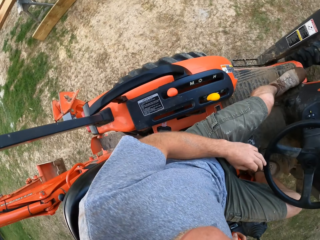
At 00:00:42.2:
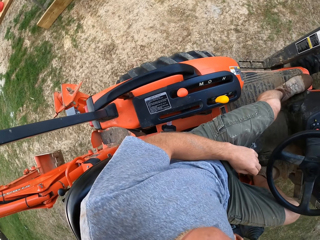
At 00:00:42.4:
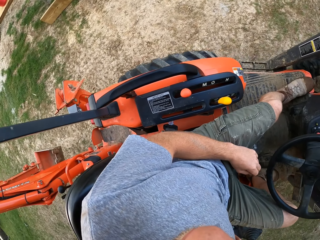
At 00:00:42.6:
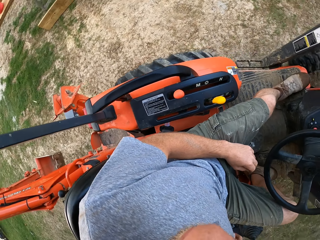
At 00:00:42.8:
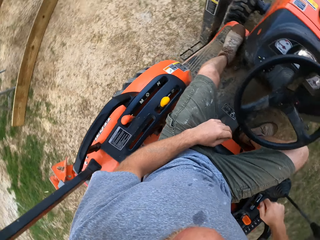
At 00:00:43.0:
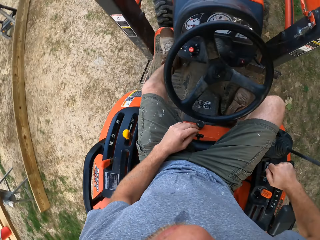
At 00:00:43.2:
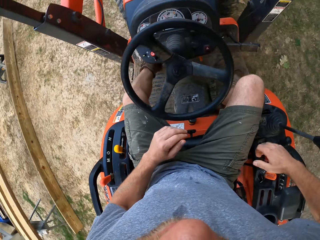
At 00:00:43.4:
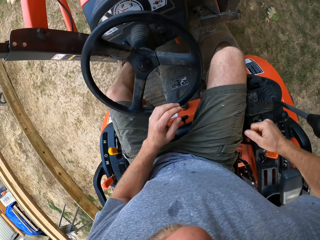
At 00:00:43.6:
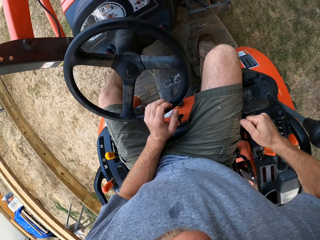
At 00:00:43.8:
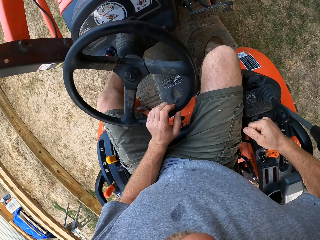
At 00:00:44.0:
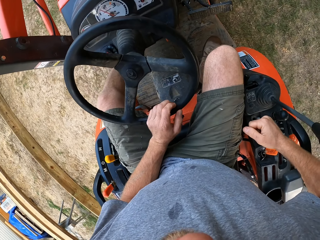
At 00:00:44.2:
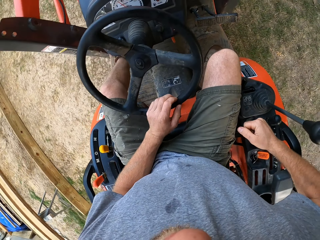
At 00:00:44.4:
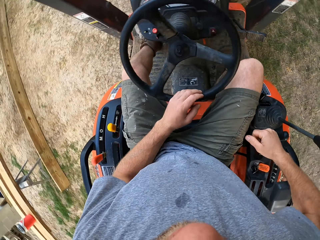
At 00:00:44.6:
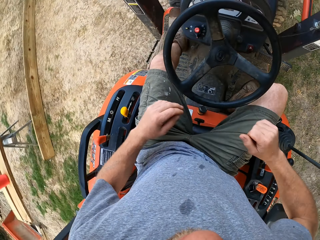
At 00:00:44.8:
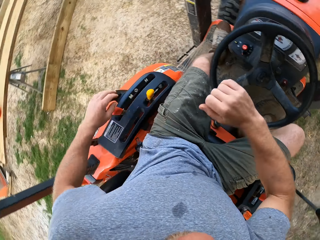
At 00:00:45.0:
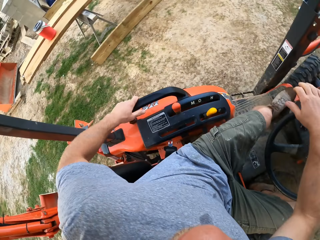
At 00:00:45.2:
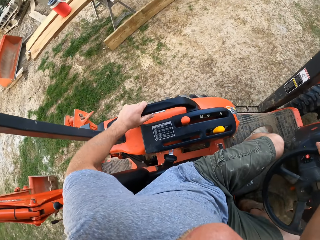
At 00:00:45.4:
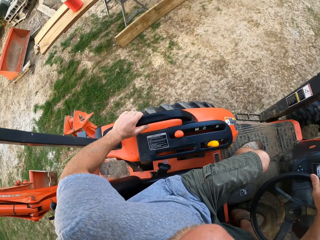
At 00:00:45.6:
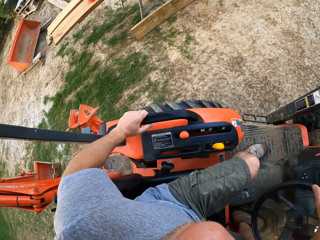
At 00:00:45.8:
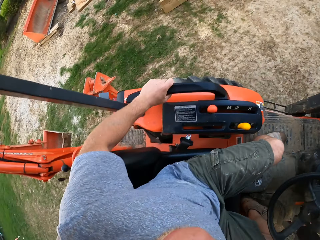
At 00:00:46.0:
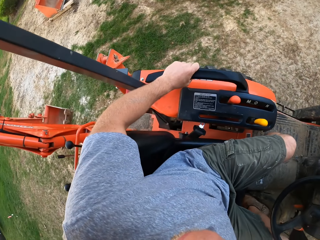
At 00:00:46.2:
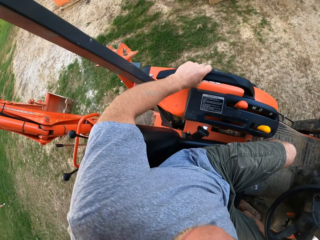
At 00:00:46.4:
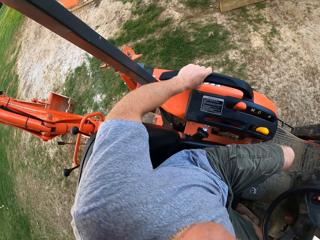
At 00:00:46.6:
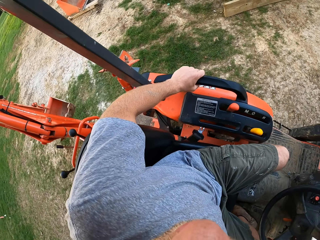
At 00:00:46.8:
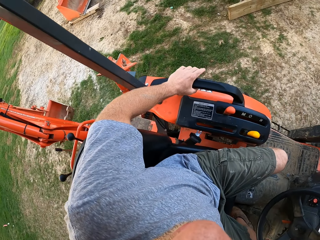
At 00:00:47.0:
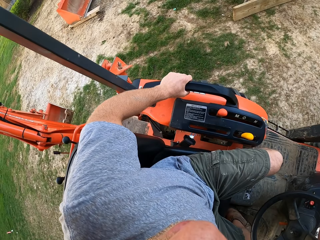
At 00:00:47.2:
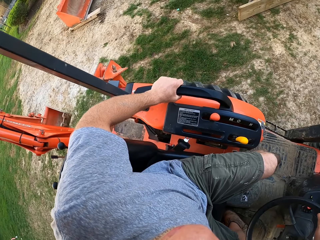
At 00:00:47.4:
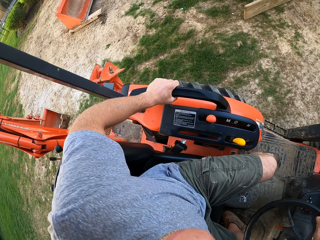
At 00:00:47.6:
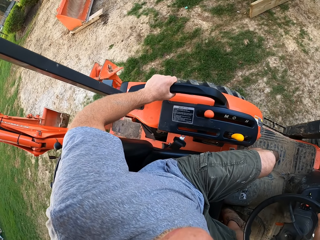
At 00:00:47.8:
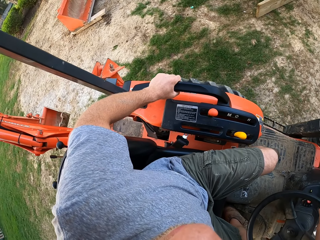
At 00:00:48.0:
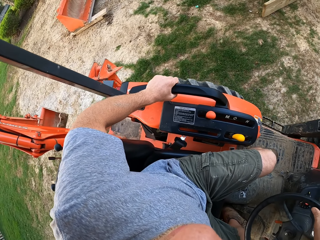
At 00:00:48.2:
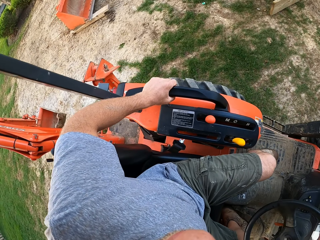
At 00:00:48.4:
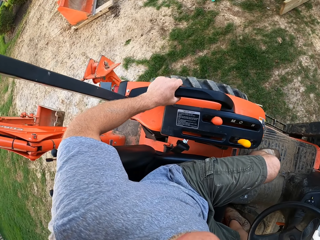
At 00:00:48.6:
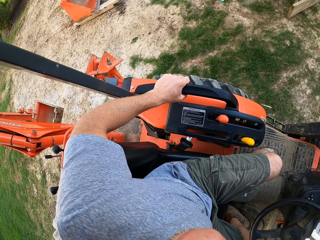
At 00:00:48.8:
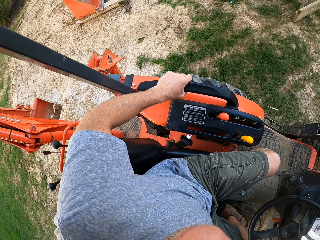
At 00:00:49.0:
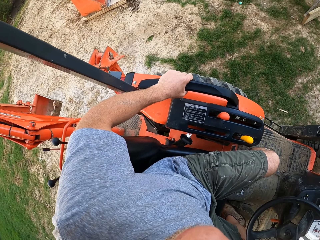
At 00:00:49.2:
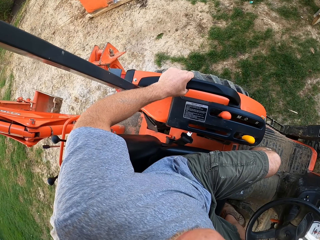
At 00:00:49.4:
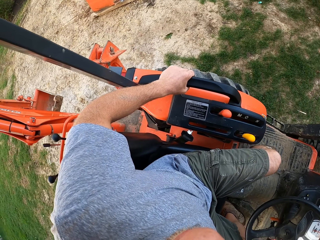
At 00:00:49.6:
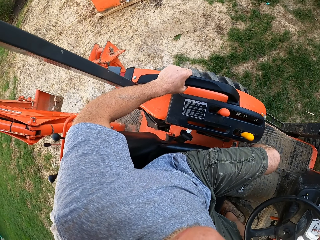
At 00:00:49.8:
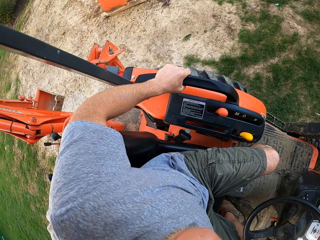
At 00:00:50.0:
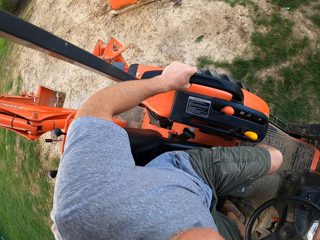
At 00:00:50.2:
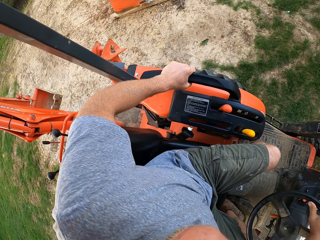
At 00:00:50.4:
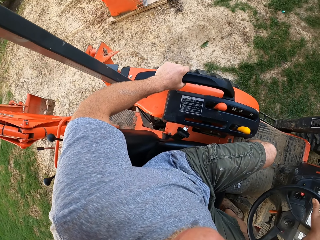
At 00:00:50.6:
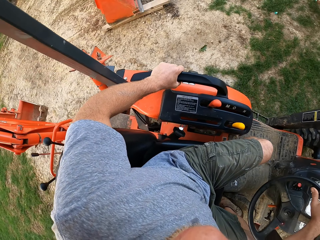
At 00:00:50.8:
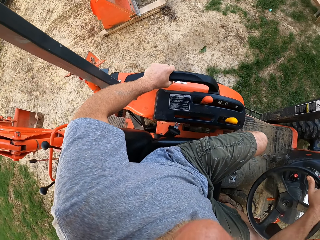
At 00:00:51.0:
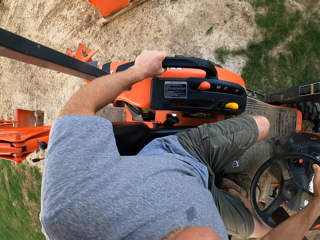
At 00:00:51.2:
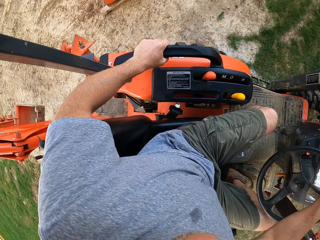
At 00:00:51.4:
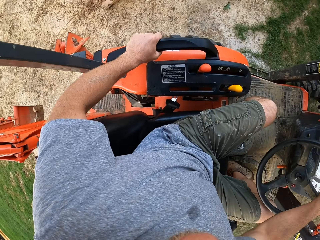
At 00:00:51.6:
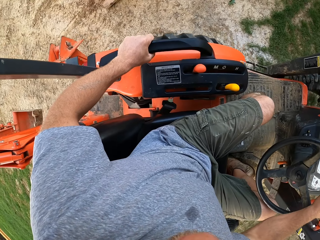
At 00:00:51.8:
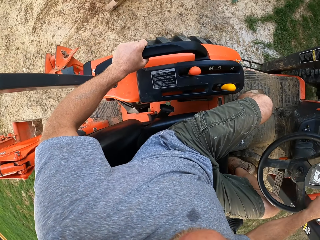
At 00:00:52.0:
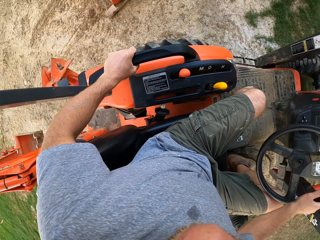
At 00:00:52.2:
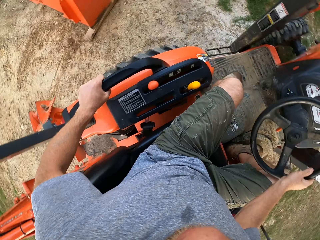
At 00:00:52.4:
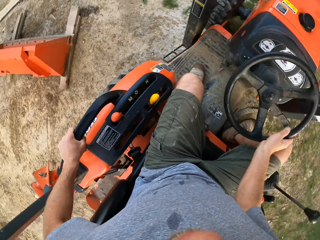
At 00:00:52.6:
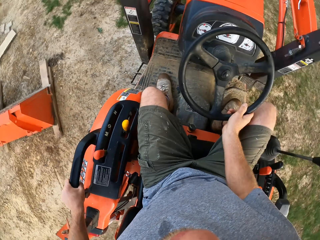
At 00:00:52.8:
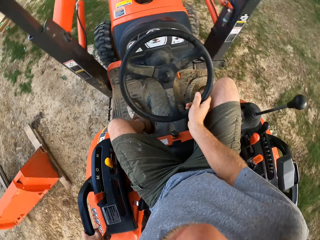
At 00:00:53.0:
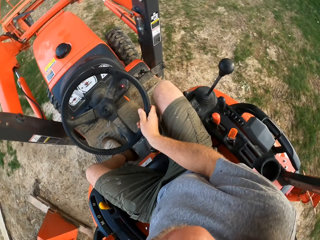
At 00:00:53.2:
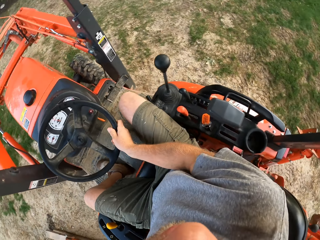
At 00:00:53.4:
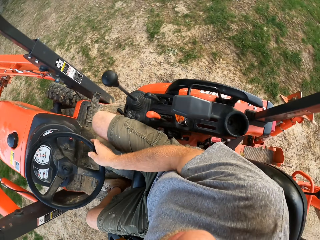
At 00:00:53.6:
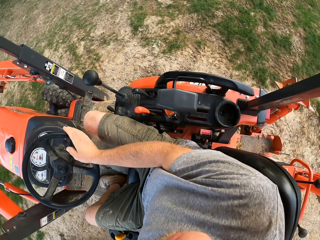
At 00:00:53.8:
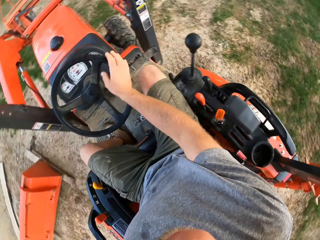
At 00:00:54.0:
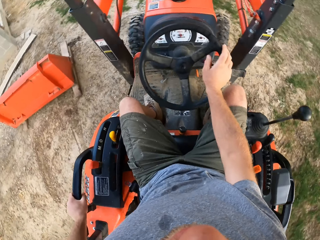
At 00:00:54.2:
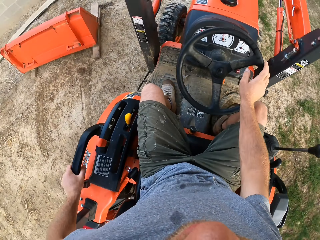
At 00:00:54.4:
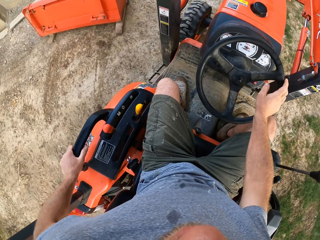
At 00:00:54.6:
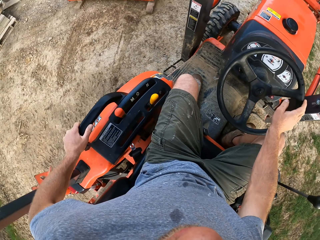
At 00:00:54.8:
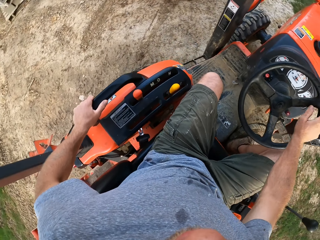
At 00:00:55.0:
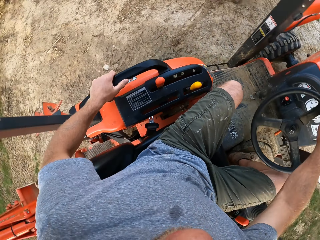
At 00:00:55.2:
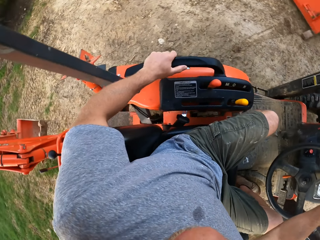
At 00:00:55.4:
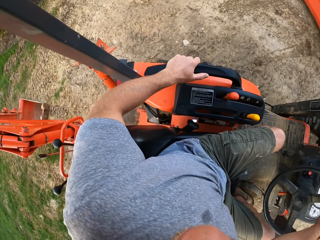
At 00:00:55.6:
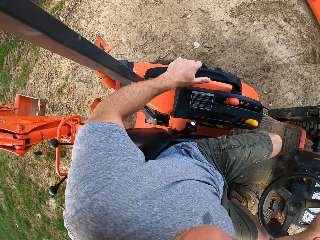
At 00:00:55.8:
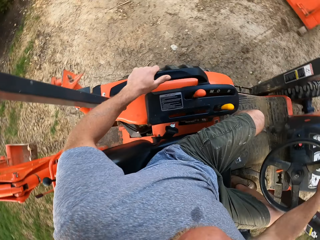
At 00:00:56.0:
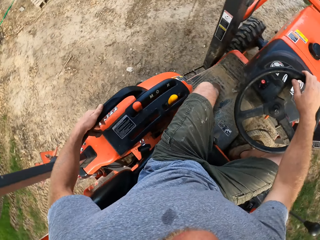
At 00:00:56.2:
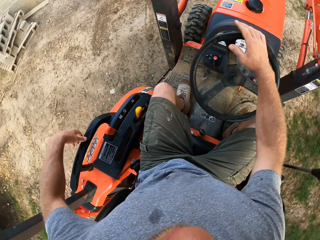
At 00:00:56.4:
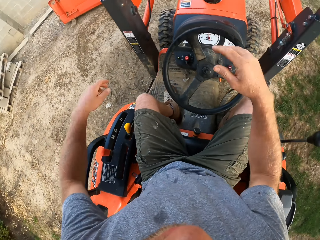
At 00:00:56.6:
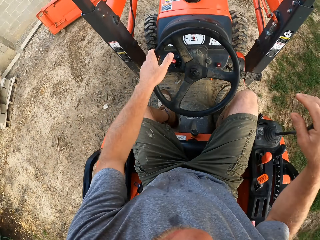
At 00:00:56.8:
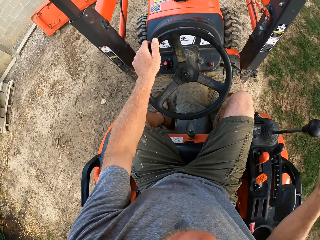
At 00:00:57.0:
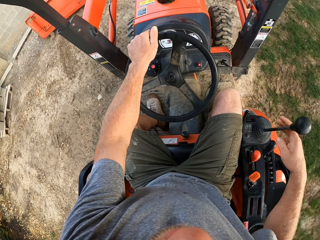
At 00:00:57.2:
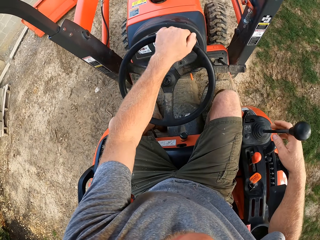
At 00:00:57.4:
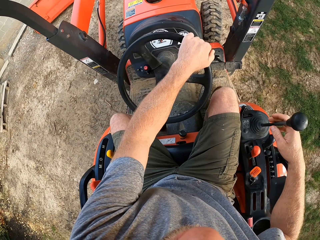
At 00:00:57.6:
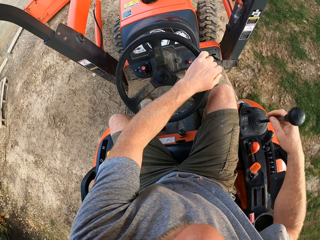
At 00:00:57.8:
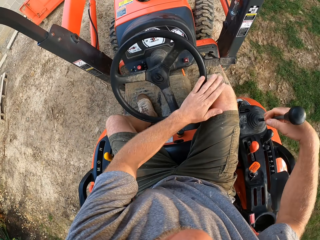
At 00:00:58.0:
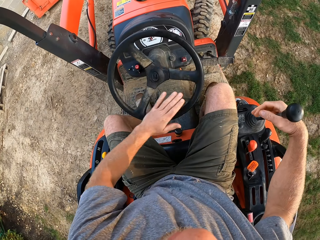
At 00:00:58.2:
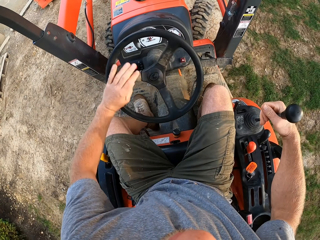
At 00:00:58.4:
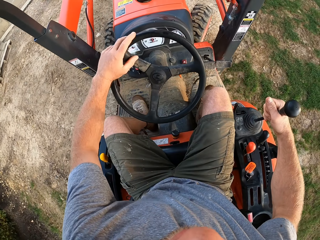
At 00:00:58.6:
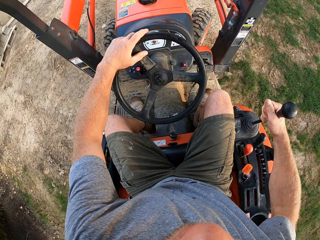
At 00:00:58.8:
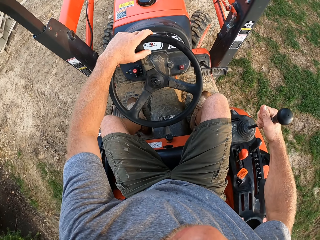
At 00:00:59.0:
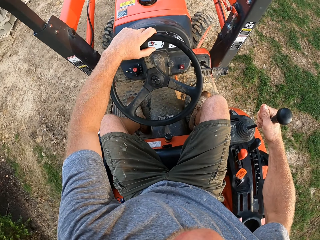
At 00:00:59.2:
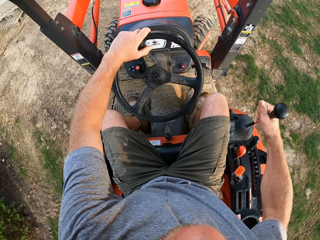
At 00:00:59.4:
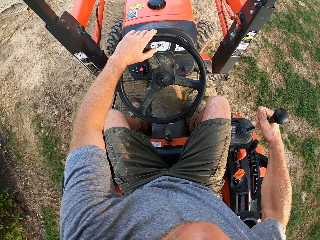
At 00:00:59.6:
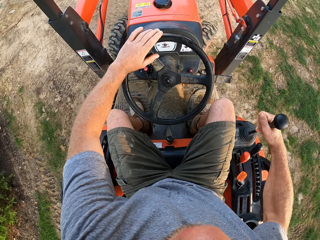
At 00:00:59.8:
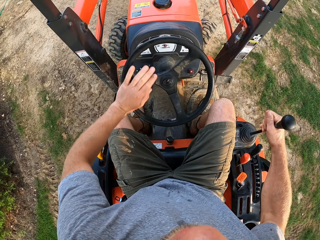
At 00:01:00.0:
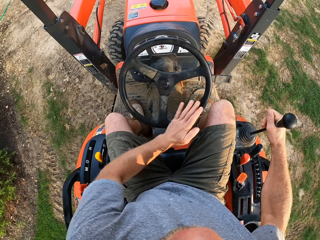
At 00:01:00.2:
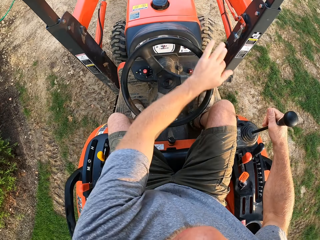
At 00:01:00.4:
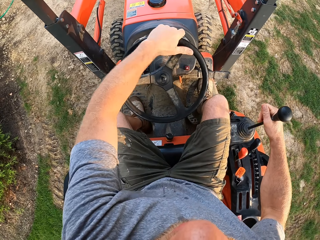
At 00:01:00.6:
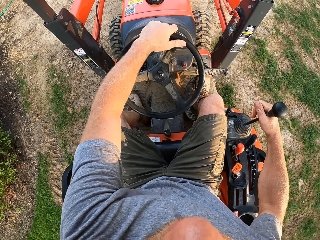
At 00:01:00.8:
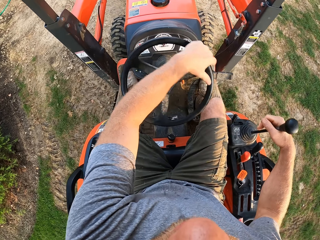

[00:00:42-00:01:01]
The camera wearer looks around the field. They drive the forklift. They look around the field. They drive the forklift.

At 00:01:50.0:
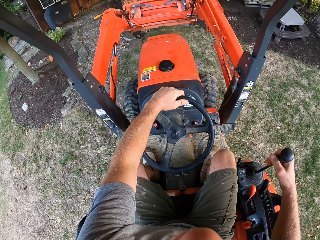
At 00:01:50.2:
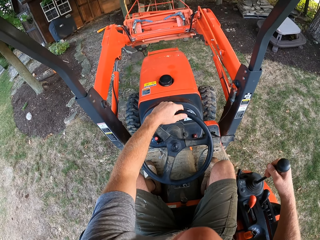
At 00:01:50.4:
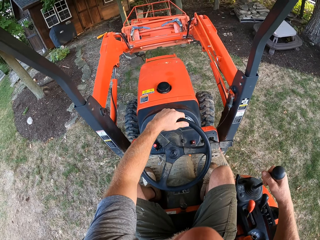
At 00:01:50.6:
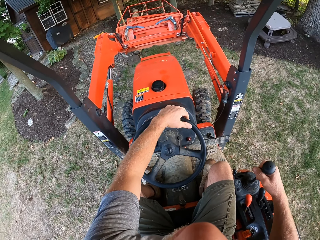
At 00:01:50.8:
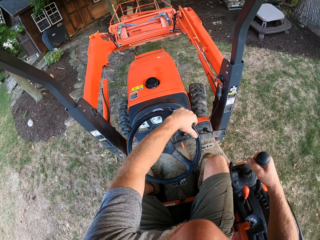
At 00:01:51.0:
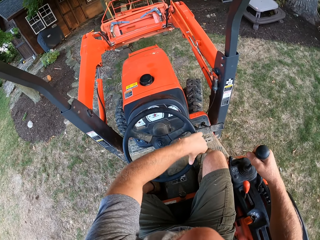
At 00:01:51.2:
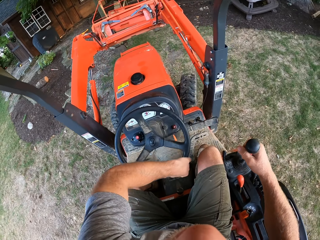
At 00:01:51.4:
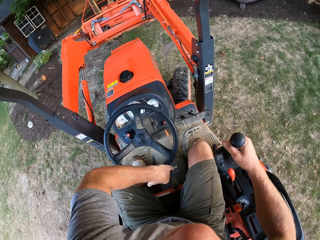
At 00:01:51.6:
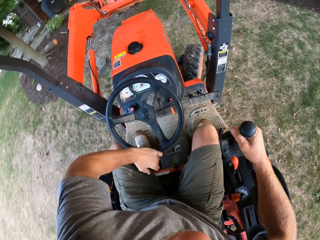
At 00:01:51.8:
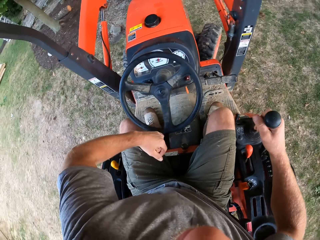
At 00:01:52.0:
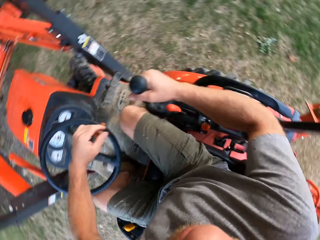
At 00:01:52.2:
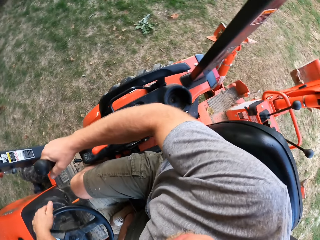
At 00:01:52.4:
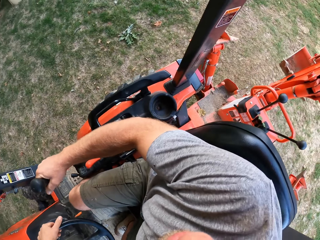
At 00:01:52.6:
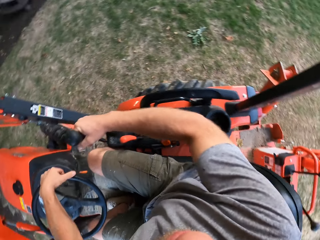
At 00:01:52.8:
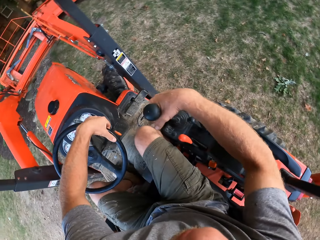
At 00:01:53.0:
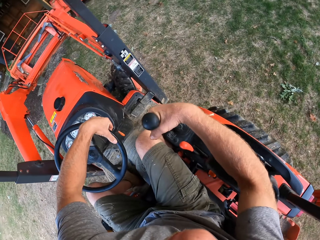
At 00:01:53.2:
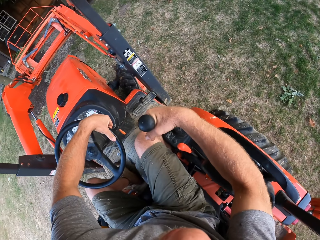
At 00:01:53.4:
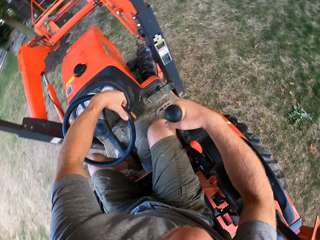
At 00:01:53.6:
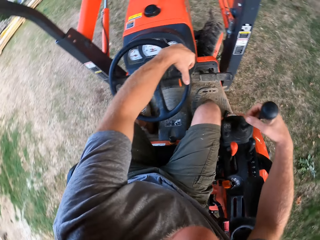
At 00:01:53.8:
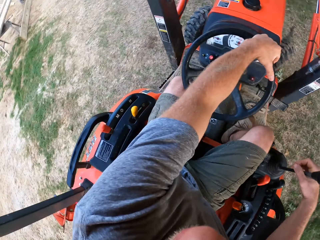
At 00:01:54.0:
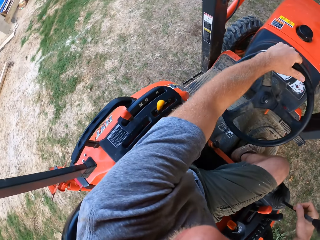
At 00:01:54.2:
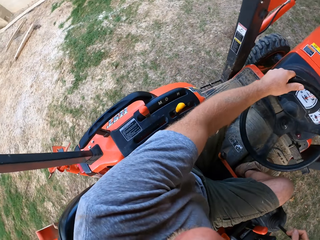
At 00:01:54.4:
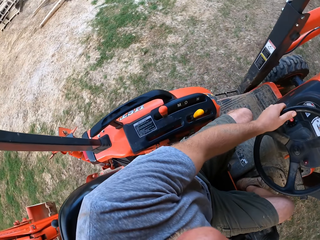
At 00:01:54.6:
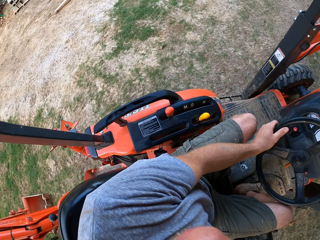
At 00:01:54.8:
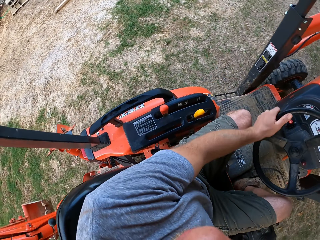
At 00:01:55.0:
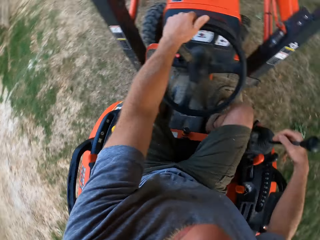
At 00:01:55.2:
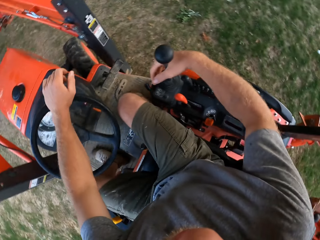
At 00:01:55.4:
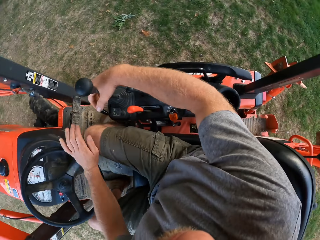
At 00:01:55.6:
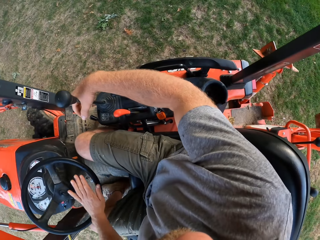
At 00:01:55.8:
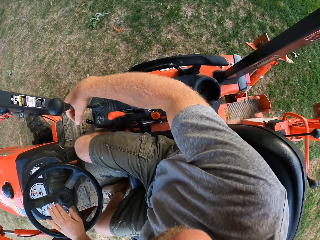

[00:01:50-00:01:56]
The camera wearer looks around the field. They drive the forklift.
